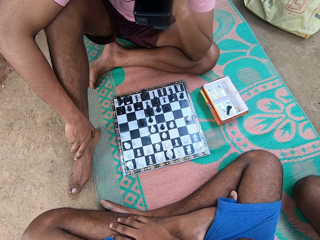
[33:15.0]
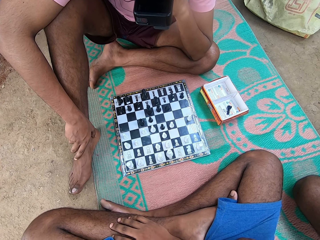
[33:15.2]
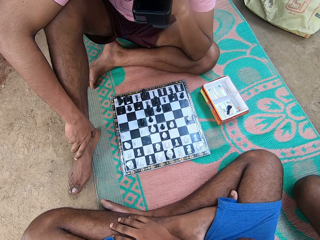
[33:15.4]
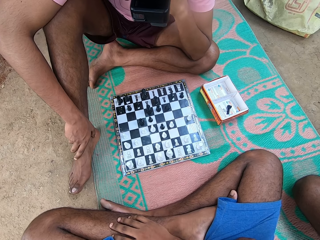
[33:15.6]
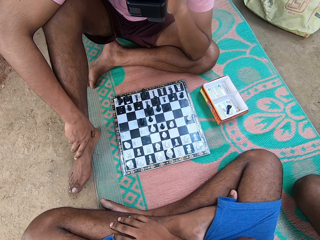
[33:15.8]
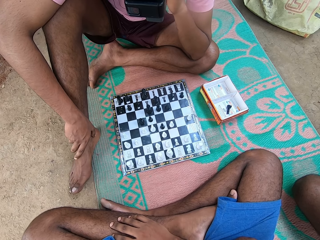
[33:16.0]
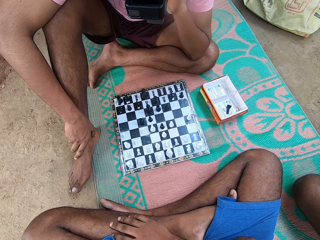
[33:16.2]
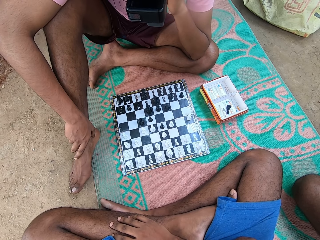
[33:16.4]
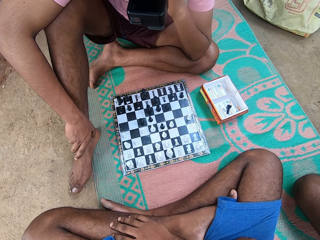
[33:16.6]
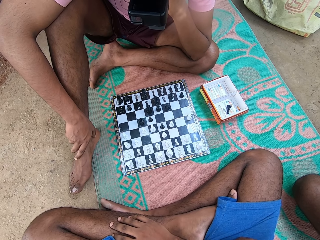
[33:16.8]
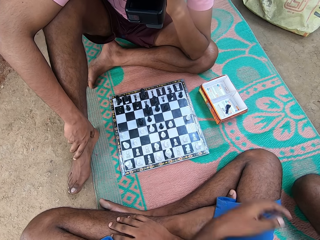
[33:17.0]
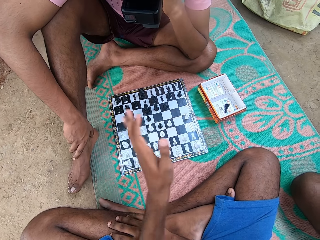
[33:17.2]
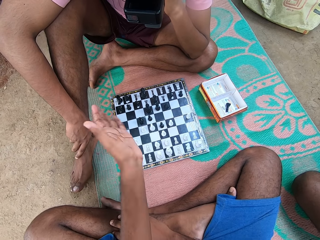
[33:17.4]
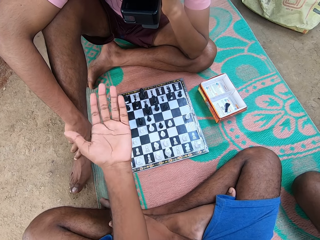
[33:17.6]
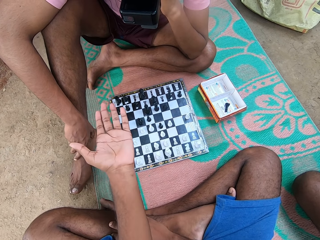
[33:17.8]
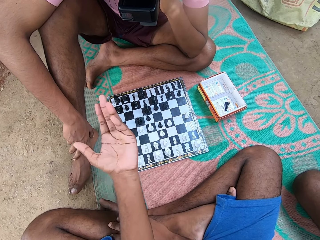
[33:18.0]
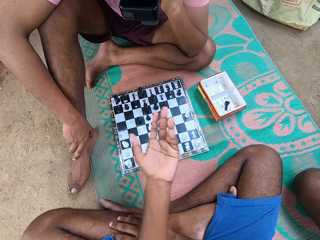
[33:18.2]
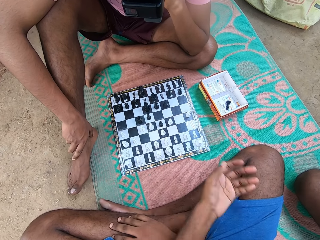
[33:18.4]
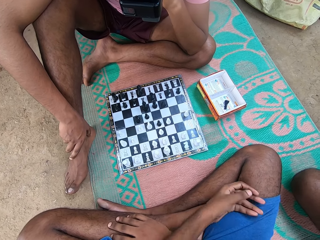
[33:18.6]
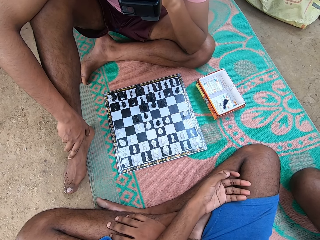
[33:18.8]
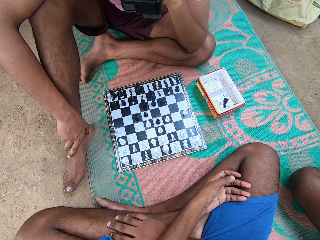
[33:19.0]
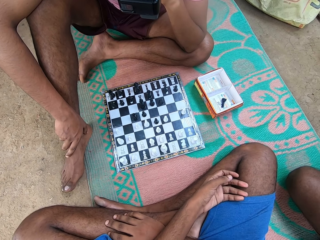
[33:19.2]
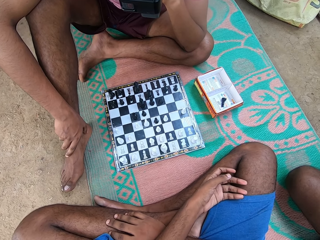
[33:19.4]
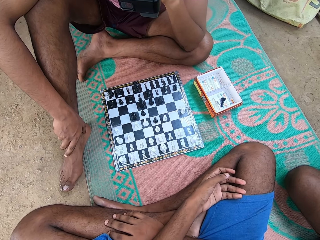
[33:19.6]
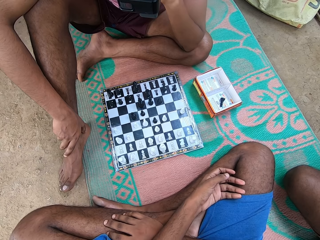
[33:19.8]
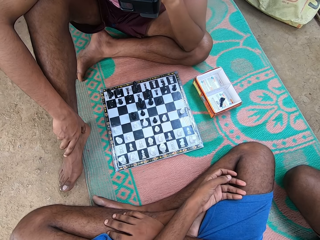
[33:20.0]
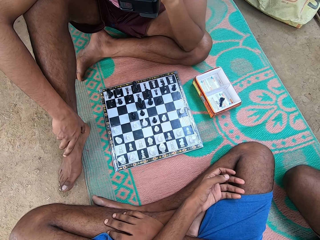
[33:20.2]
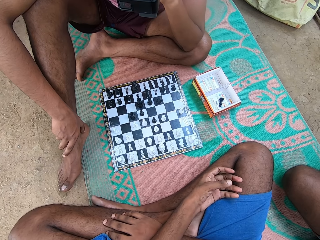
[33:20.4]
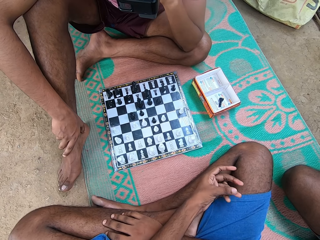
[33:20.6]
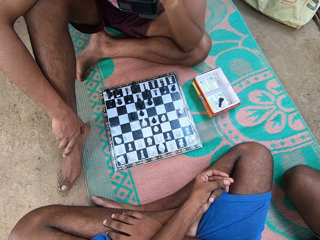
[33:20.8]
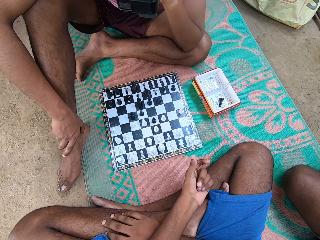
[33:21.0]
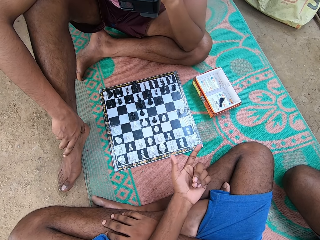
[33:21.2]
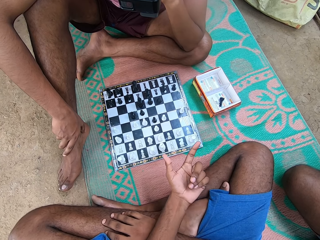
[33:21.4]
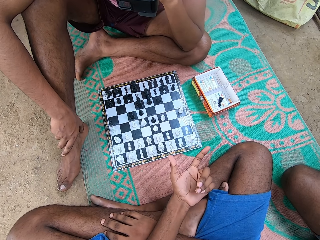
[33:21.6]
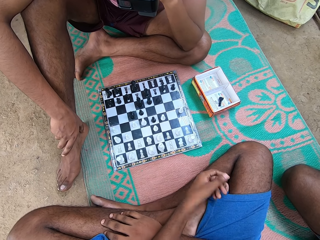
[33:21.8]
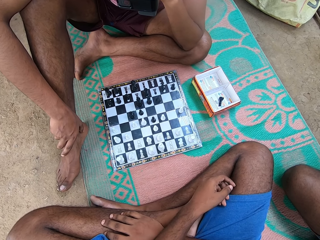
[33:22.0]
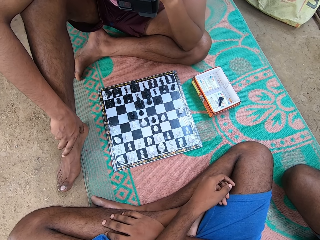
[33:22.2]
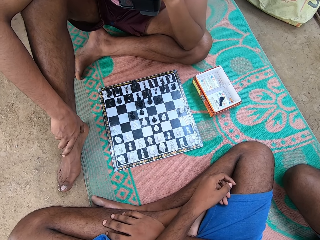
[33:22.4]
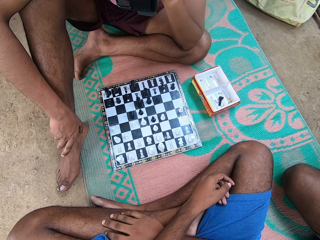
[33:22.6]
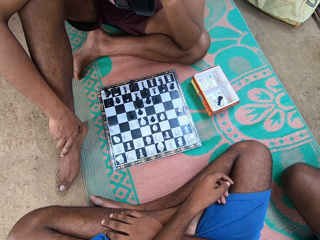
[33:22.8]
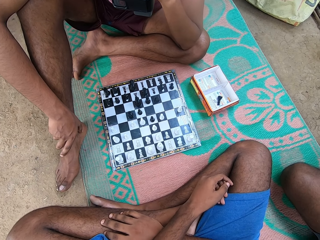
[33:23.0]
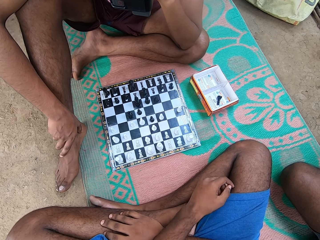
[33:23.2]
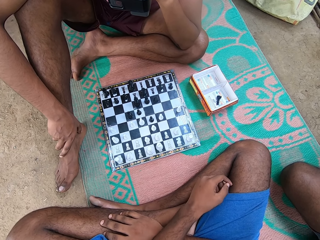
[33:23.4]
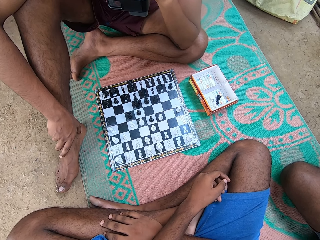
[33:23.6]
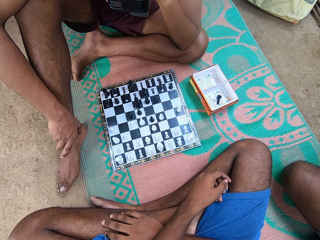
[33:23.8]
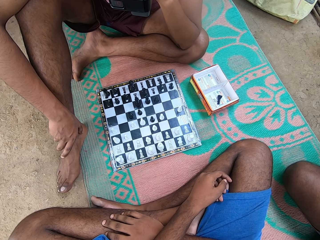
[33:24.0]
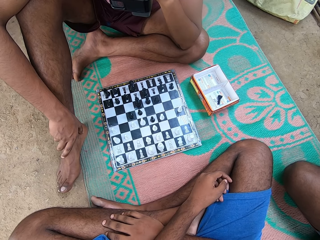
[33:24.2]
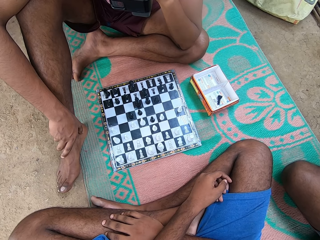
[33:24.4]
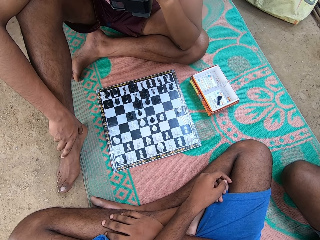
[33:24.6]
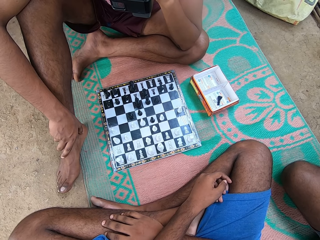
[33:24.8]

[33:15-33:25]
The camera wearer instructs a man with the hand. He moves his hand. He moves the legs. He instructs the man with the hand. He looks around.

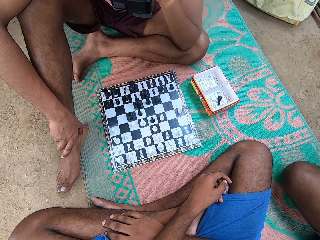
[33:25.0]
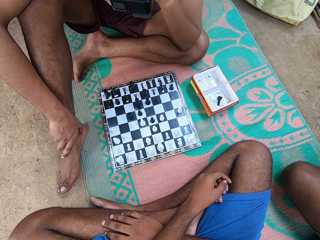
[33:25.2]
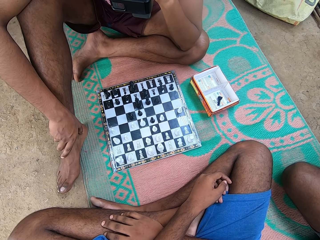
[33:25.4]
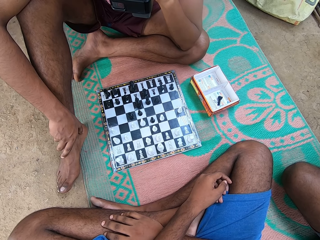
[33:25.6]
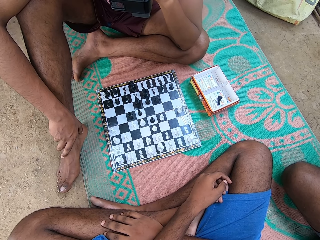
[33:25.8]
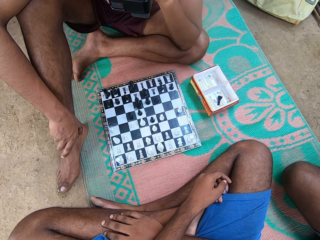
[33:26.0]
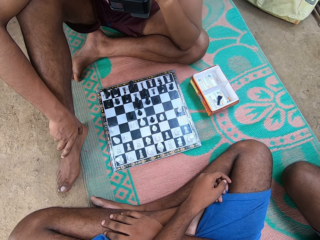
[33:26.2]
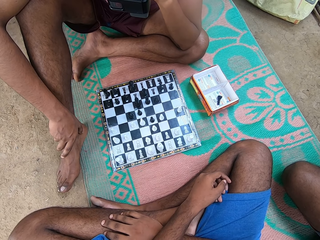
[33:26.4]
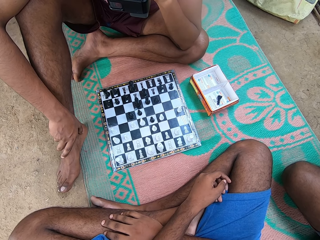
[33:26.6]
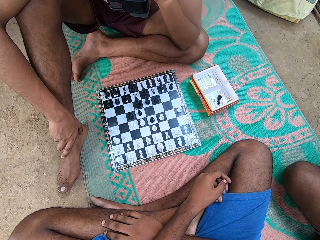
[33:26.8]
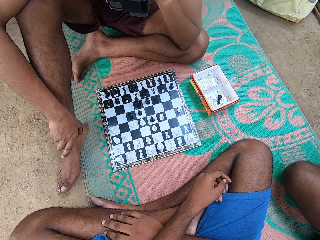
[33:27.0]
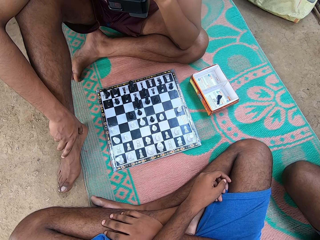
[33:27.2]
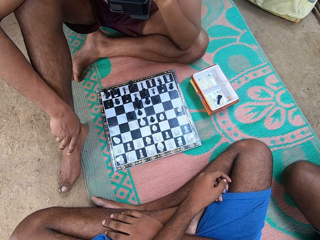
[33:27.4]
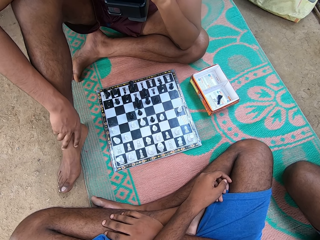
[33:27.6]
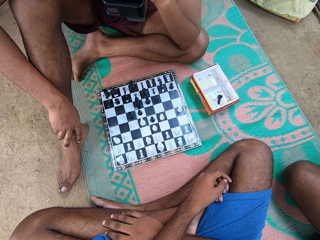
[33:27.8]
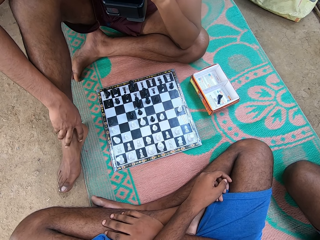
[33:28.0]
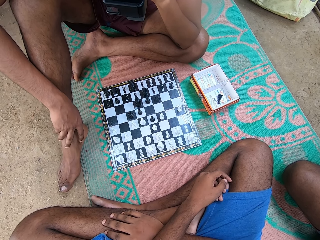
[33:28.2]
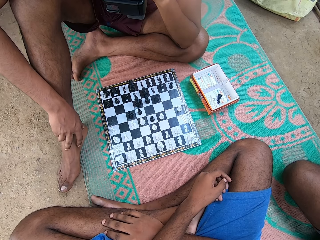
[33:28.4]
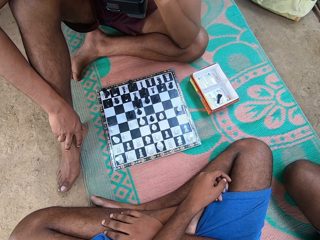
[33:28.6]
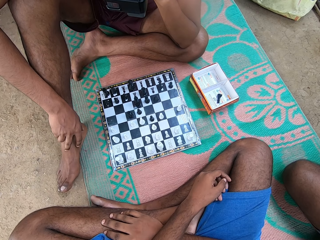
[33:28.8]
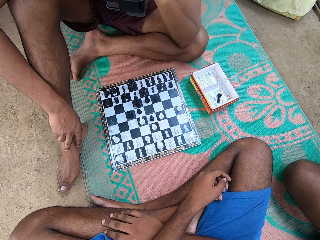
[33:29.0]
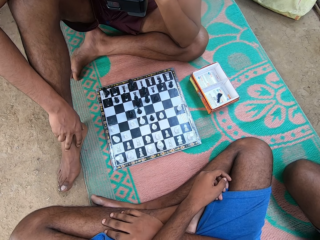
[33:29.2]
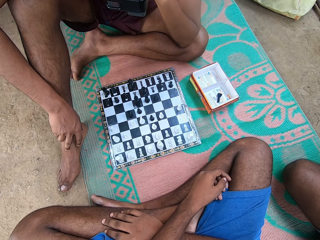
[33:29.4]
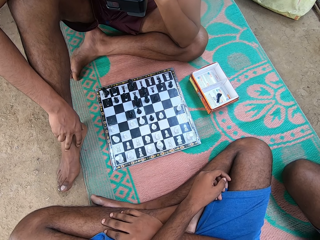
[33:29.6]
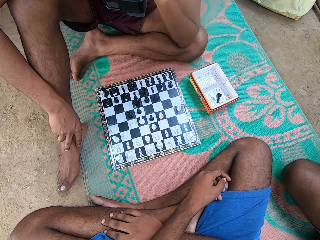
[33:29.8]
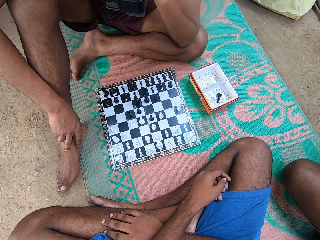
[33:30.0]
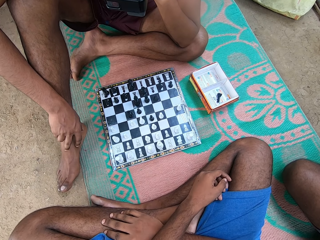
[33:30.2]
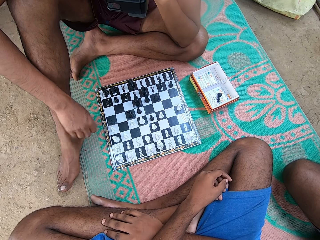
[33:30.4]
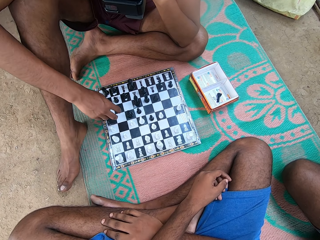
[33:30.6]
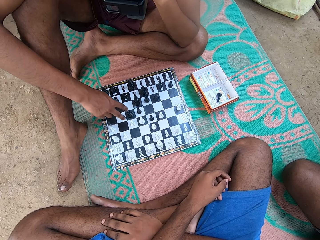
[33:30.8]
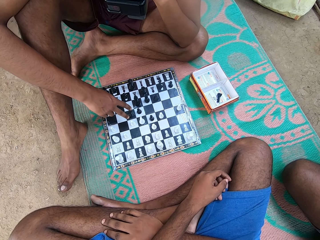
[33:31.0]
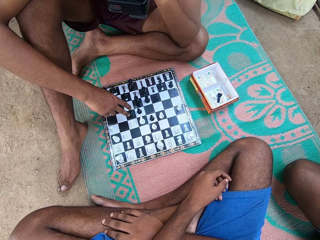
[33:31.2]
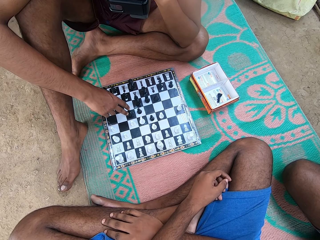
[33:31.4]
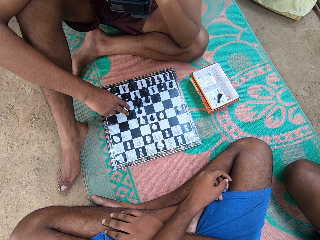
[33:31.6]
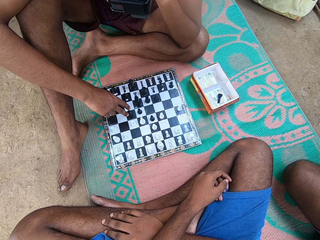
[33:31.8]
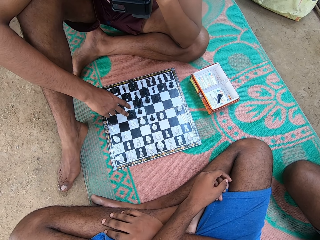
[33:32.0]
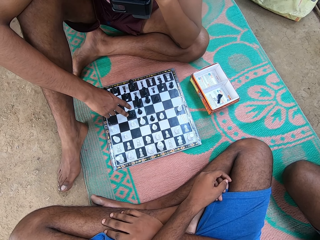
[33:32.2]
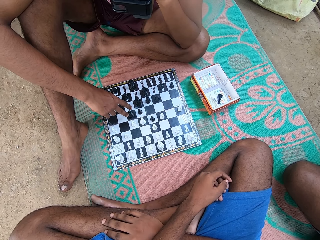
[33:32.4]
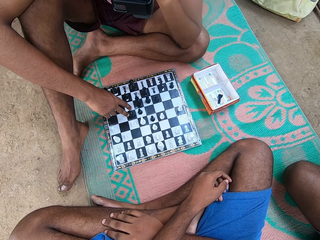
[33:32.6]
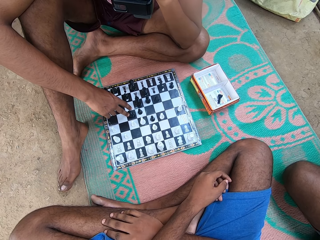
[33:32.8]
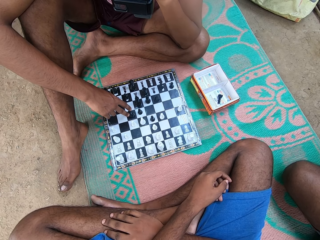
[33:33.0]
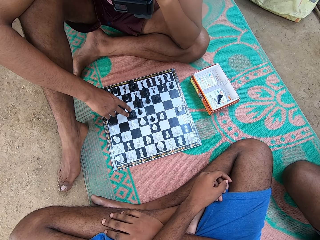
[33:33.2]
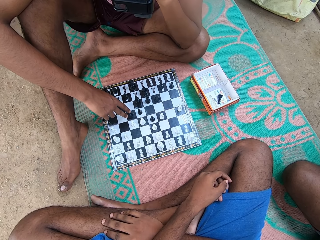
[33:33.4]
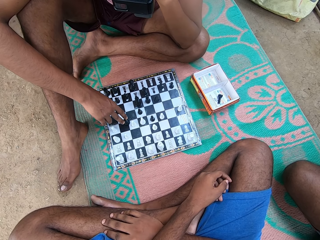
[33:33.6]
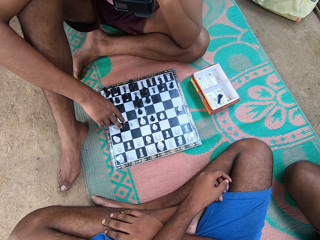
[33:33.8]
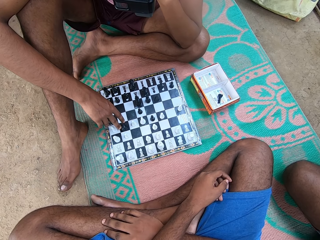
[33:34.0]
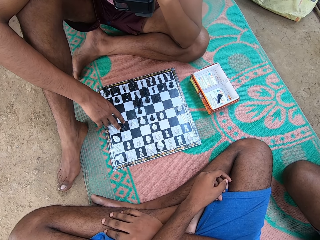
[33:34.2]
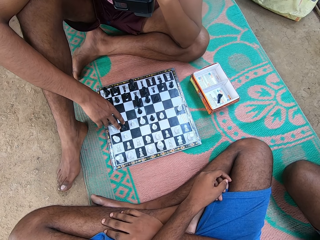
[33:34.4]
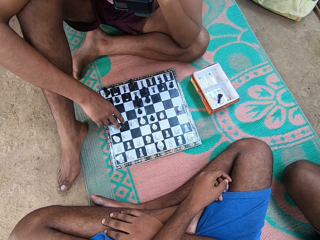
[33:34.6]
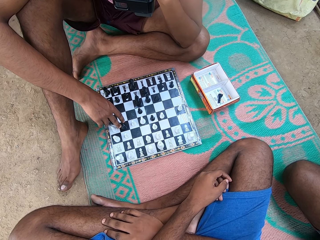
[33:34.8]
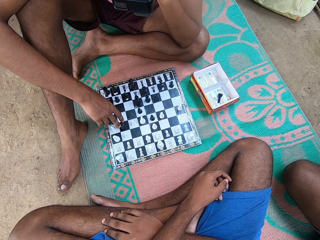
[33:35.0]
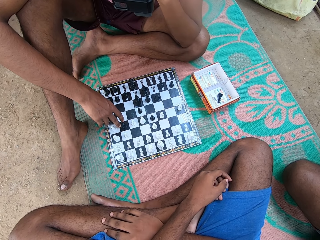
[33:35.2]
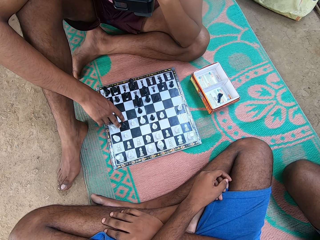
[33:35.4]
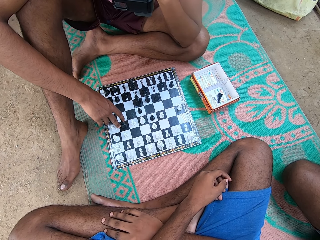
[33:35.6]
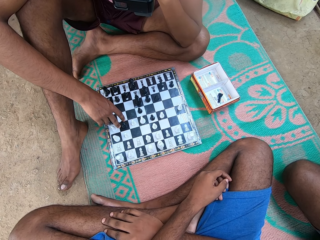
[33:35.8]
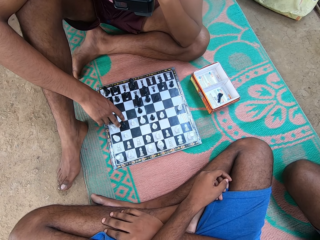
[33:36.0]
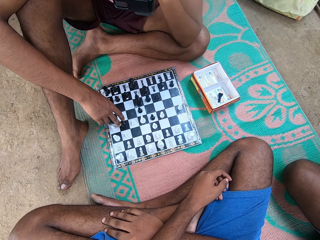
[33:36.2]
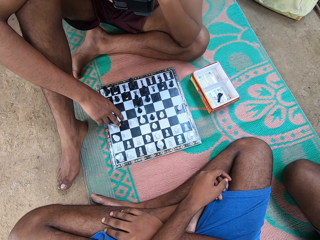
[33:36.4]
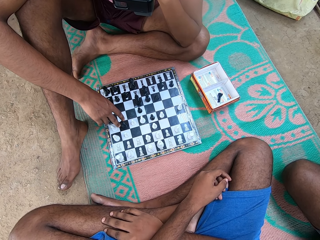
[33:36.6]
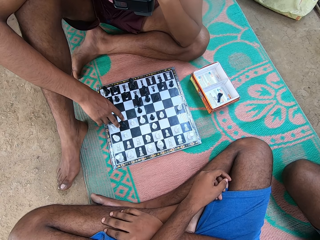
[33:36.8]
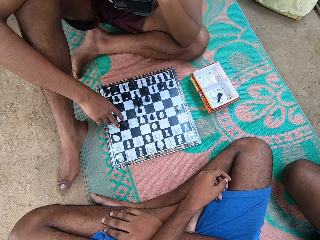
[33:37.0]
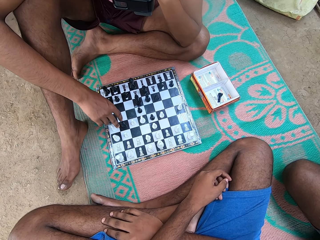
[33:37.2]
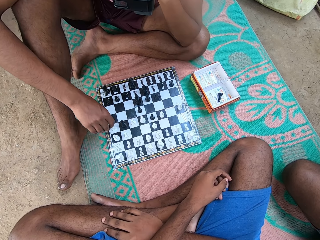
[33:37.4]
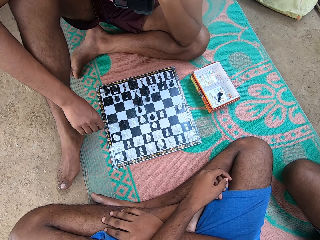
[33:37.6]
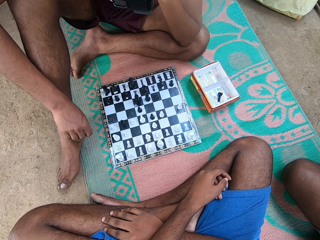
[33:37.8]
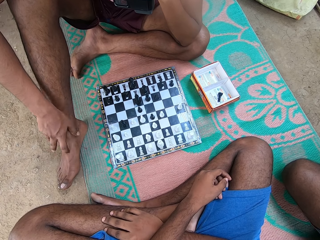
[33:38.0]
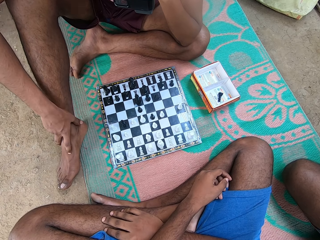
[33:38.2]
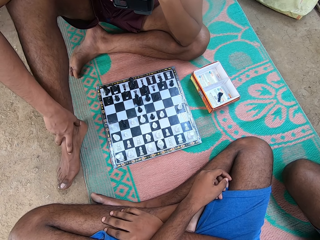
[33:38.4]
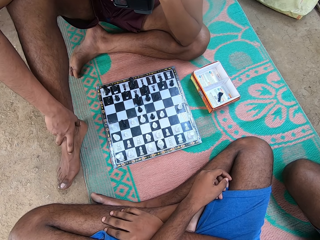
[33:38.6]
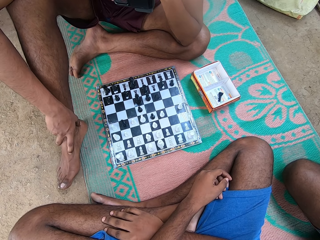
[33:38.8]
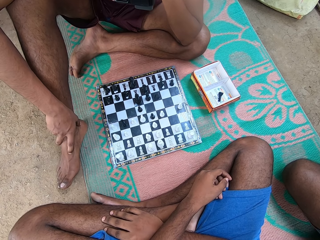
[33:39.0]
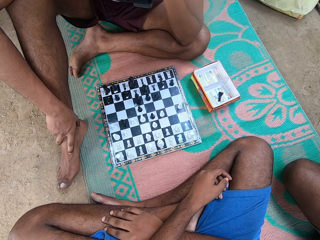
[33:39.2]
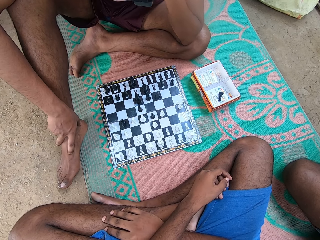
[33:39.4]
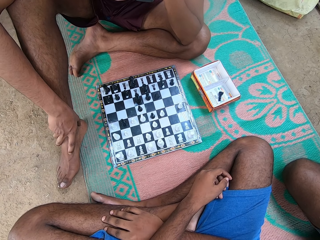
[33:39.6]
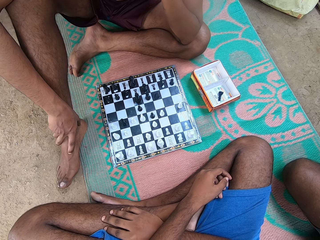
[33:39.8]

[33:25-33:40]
A man talks. Another man moves the hand, moves a chess piece and touches the leg. The camera wearer looks around.
